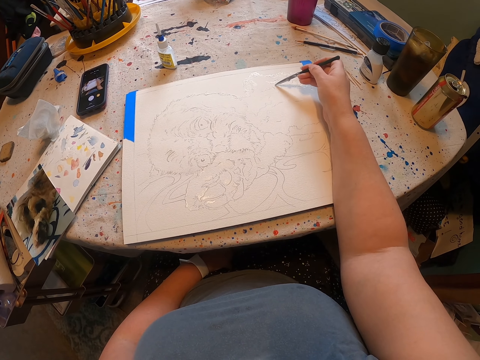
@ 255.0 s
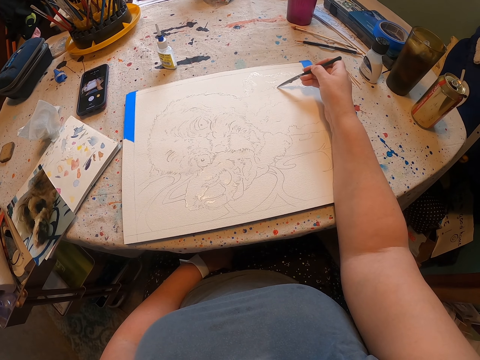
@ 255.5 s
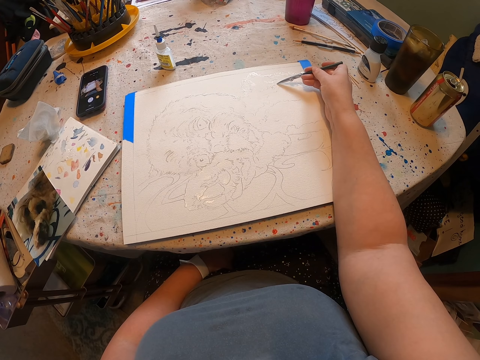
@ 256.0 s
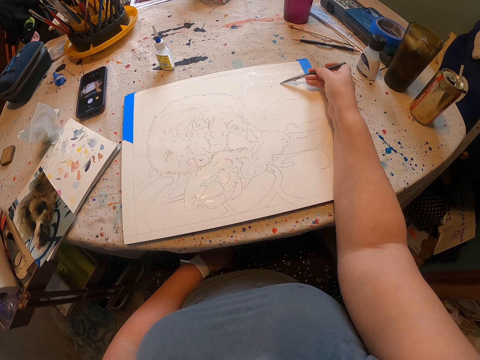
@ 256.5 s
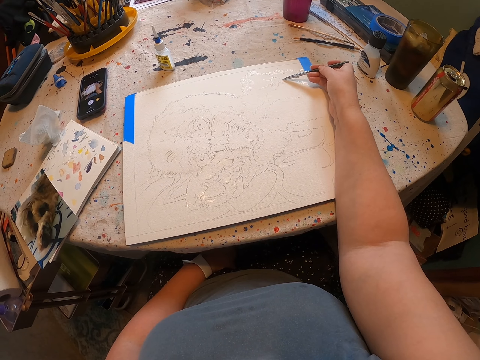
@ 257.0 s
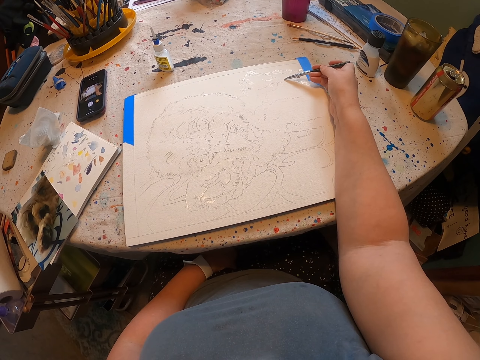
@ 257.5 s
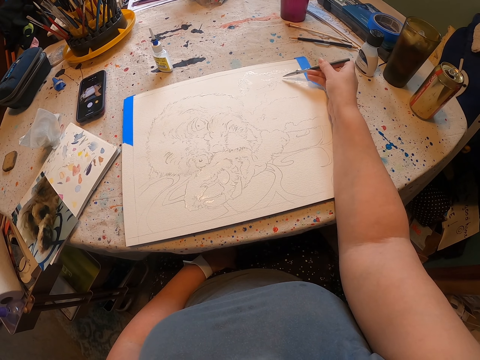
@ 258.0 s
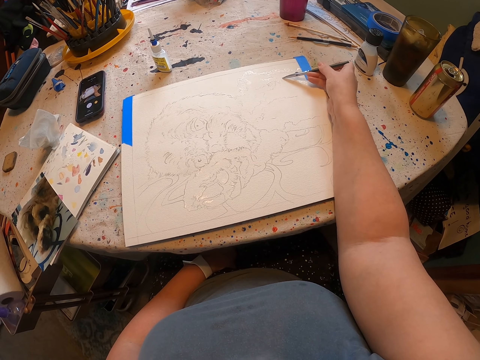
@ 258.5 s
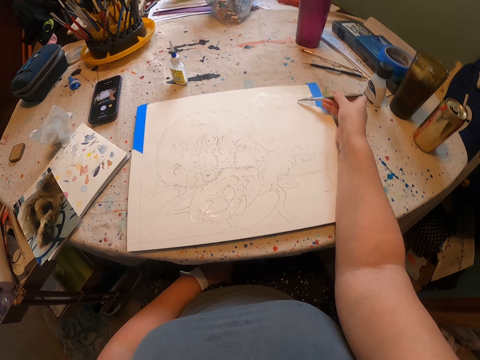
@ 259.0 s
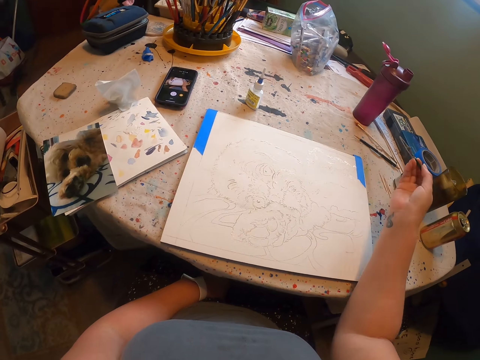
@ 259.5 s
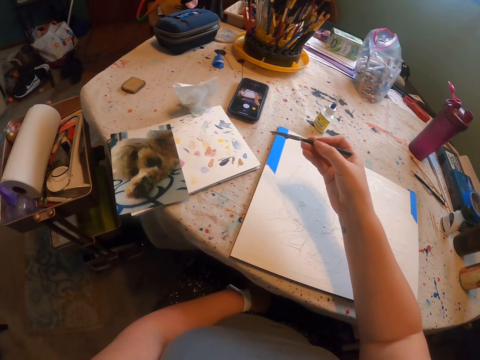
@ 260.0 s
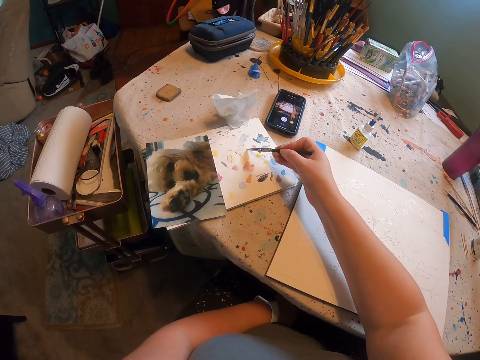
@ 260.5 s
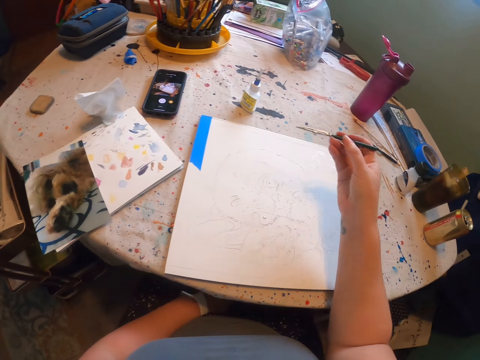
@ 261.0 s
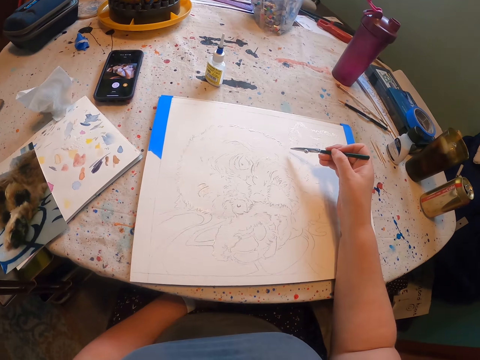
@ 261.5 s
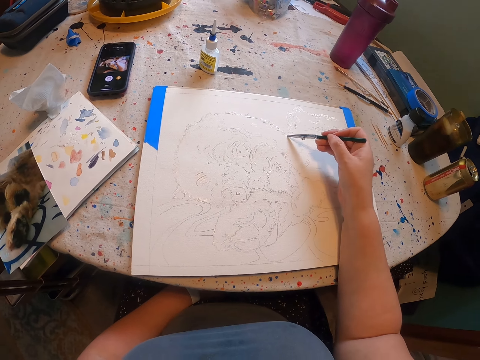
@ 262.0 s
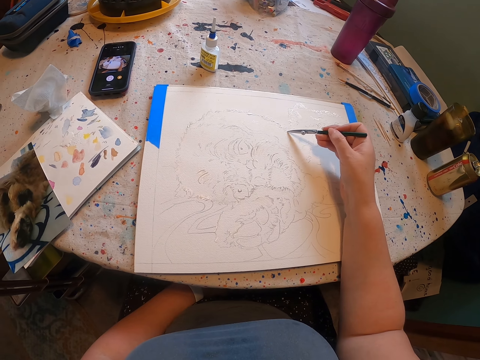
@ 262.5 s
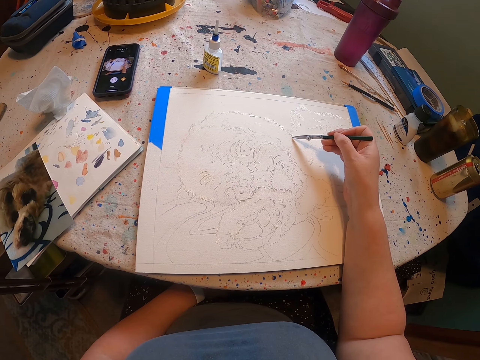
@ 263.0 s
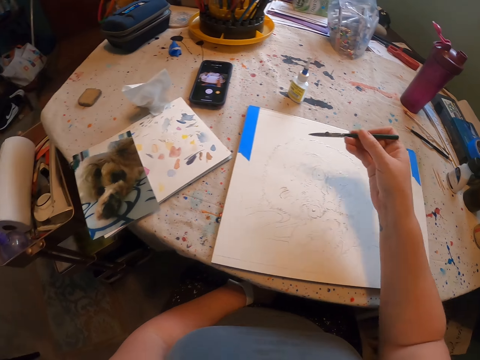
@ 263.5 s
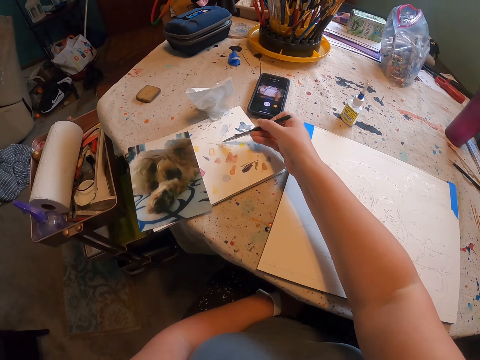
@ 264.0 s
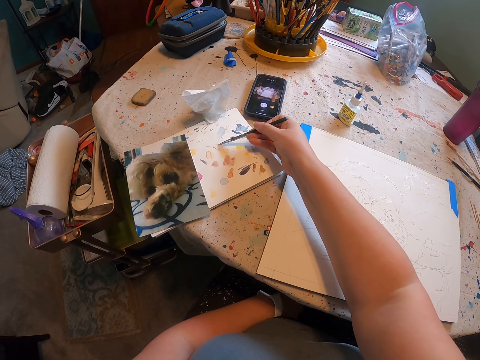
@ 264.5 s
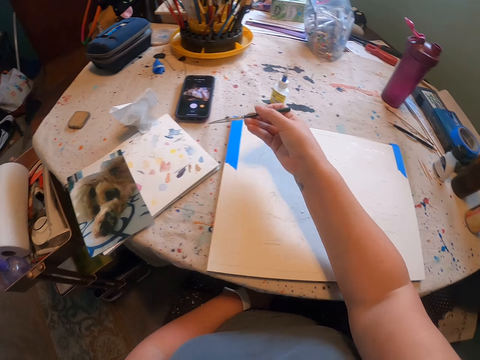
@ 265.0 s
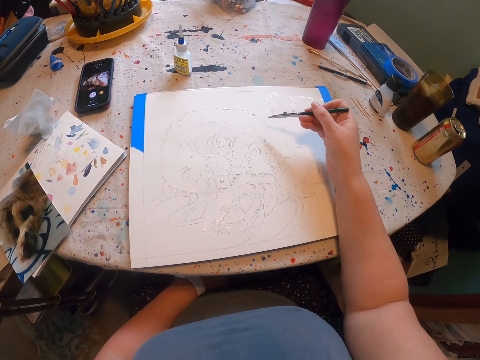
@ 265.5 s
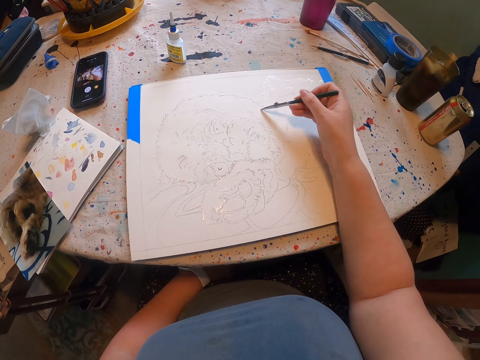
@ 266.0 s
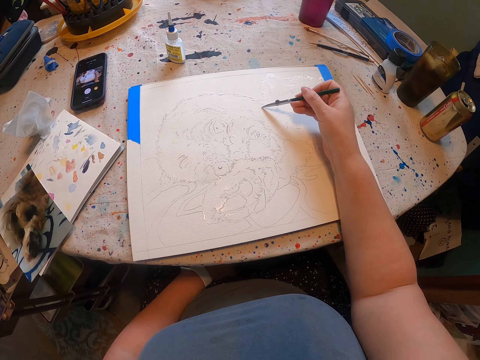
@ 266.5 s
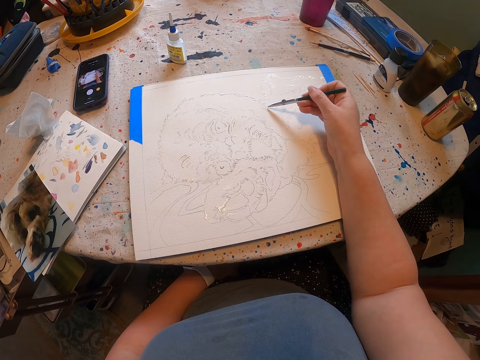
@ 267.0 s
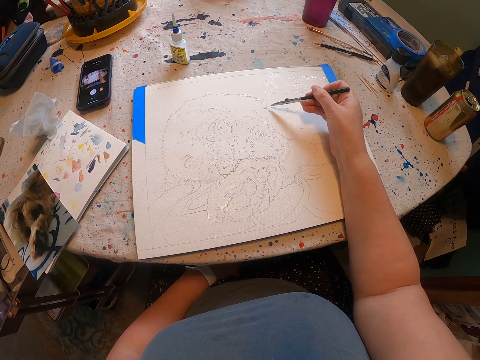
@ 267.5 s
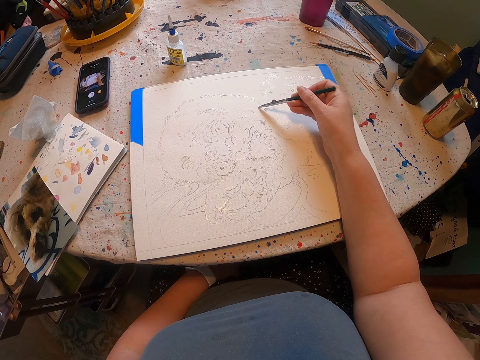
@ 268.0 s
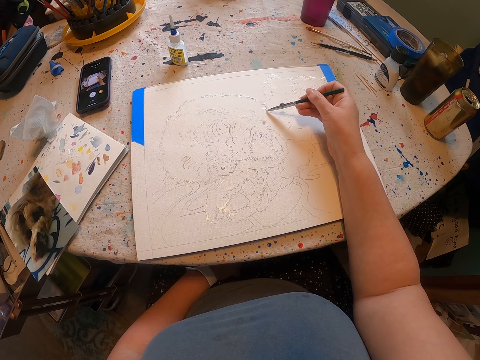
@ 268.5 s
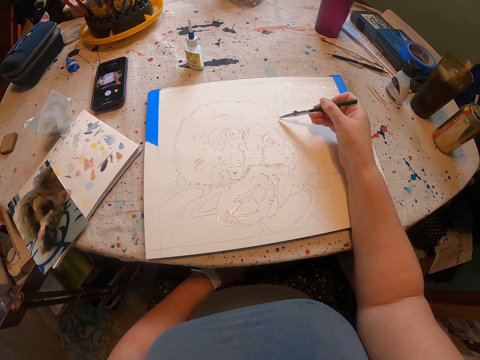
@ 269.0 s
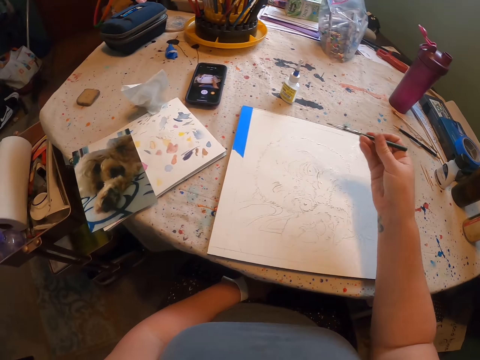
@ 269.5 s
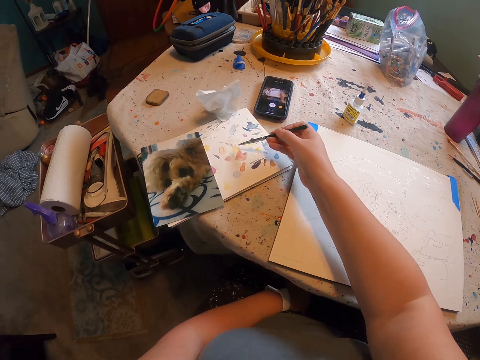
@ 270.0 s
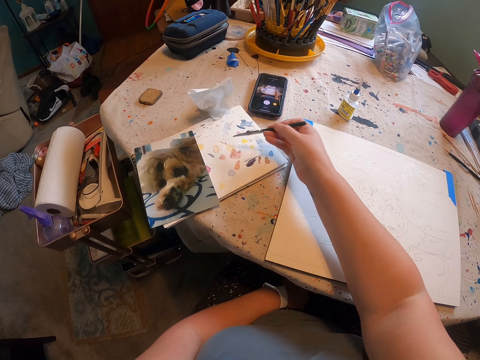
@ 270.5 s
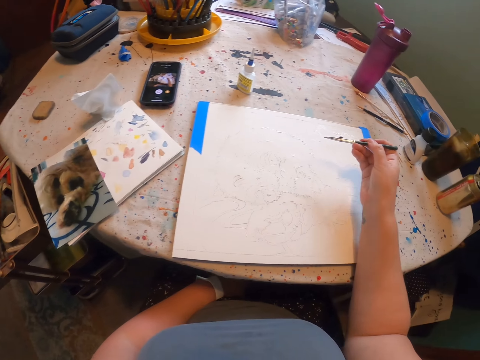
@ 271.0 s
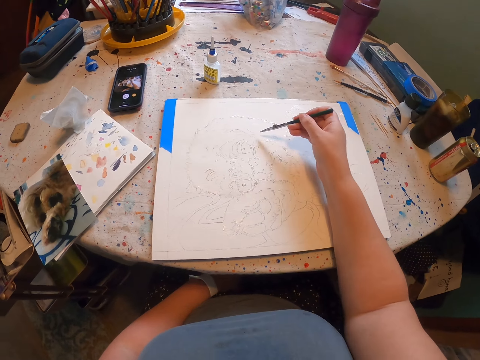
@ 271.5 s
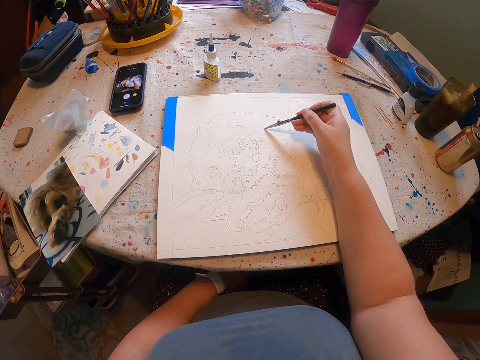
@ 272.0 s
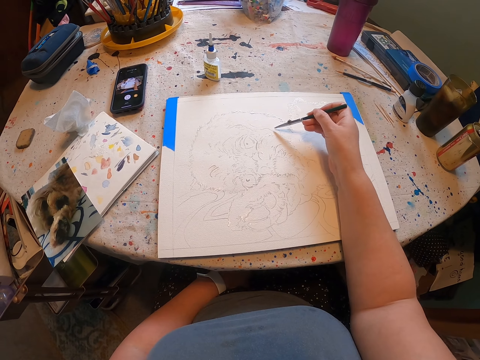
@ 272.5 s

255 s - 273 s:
The camera wearer puts the paints on the painting pen. They draw a dog on the paper. They put the paints on the painting pen. They draw the dog on the paper. They put the paints on the painting pen. They draw on a book.

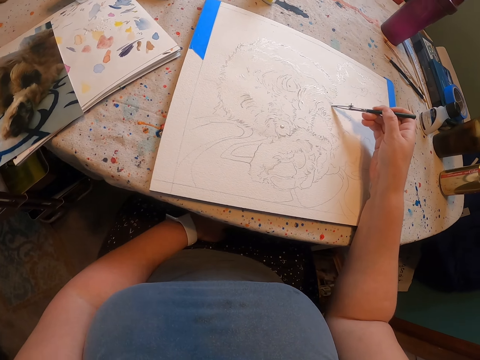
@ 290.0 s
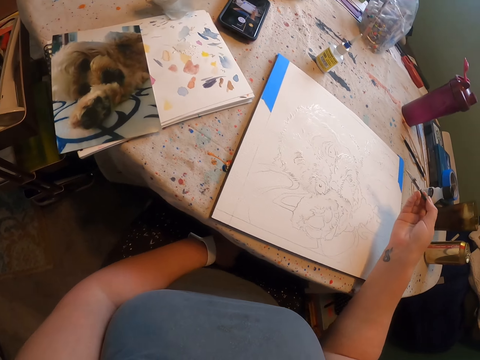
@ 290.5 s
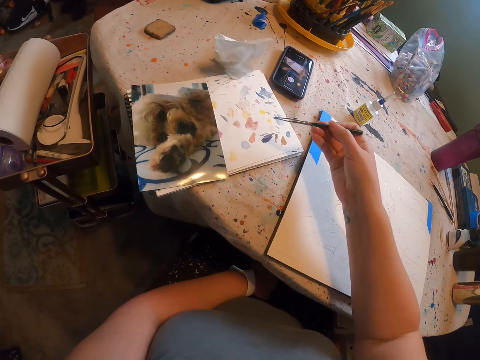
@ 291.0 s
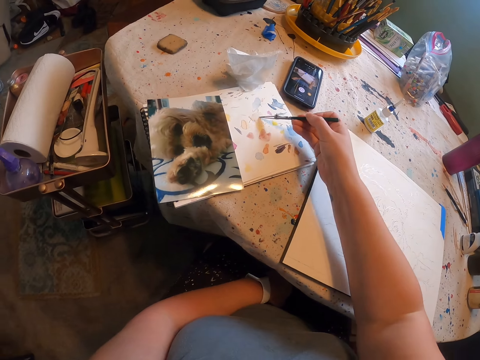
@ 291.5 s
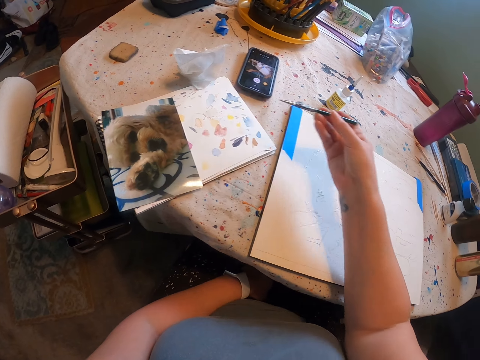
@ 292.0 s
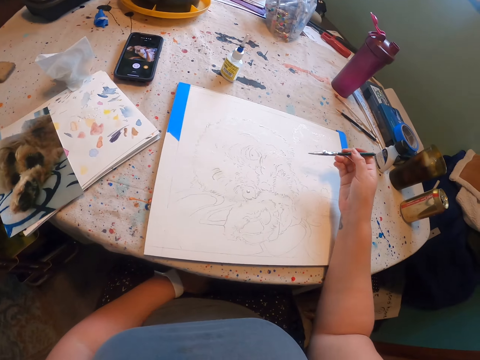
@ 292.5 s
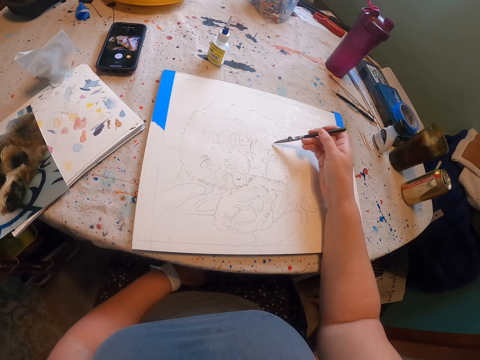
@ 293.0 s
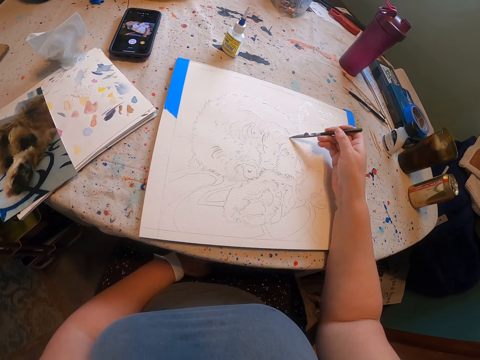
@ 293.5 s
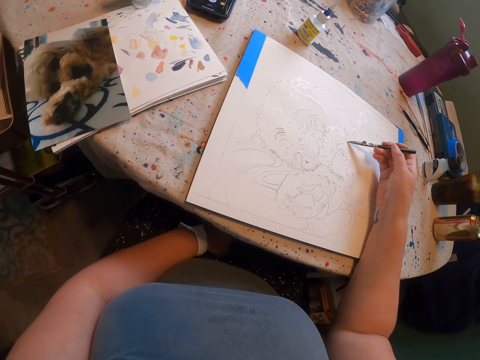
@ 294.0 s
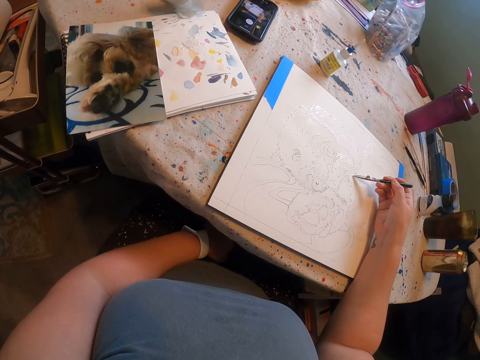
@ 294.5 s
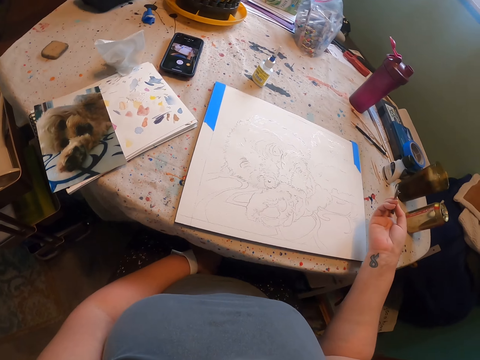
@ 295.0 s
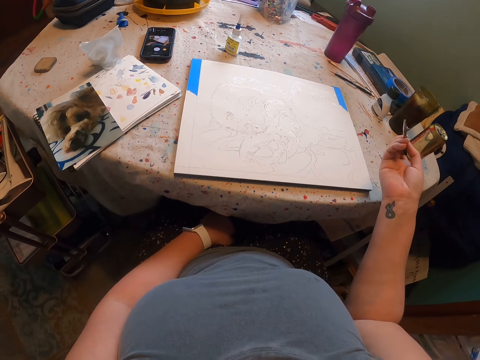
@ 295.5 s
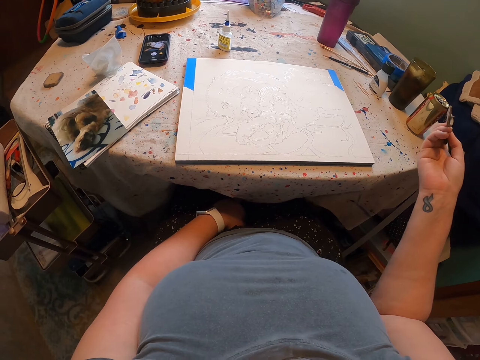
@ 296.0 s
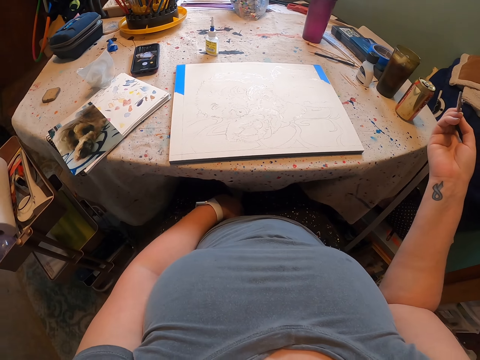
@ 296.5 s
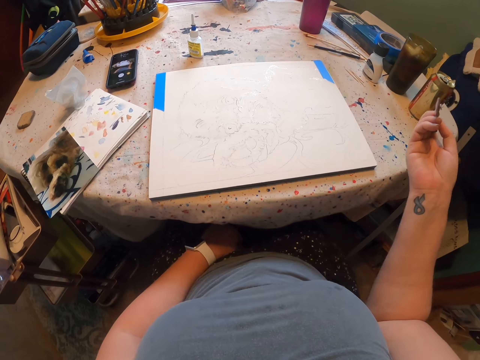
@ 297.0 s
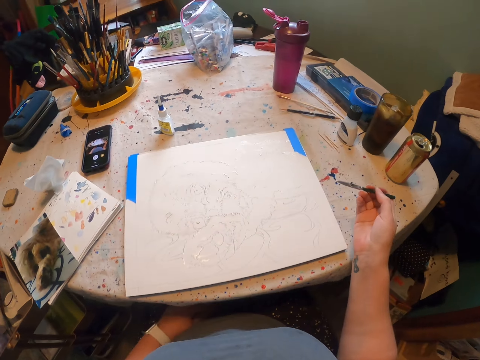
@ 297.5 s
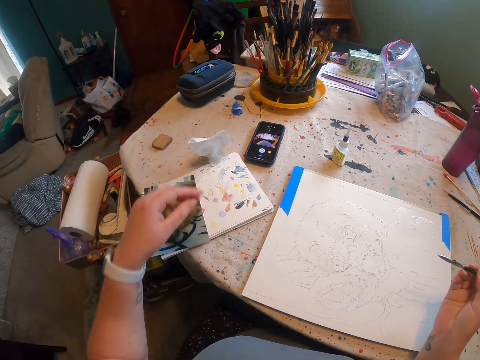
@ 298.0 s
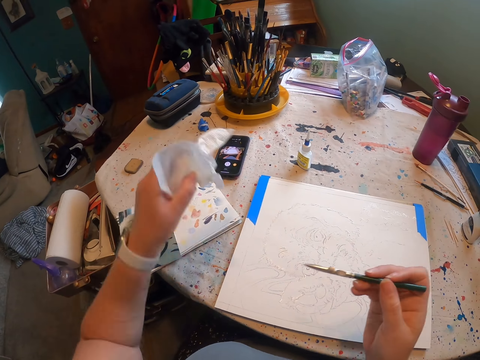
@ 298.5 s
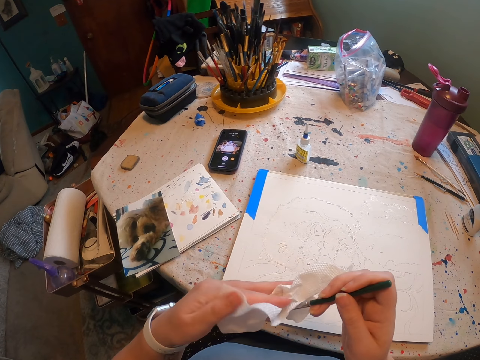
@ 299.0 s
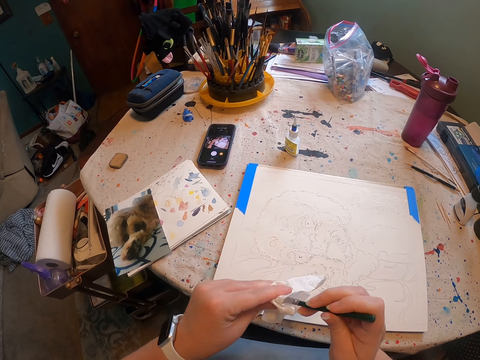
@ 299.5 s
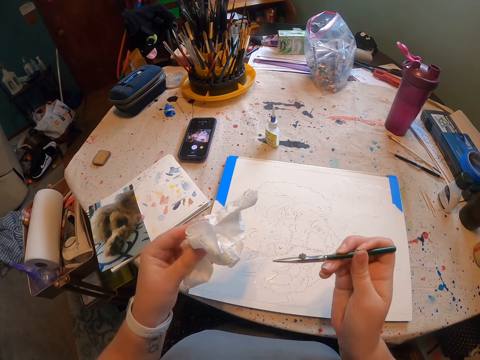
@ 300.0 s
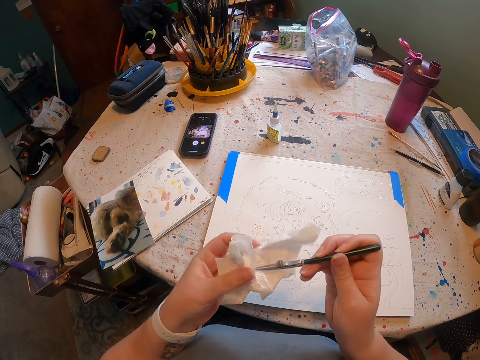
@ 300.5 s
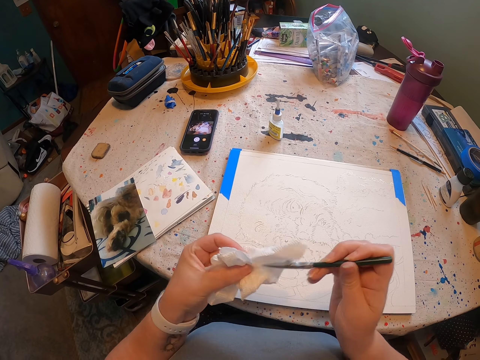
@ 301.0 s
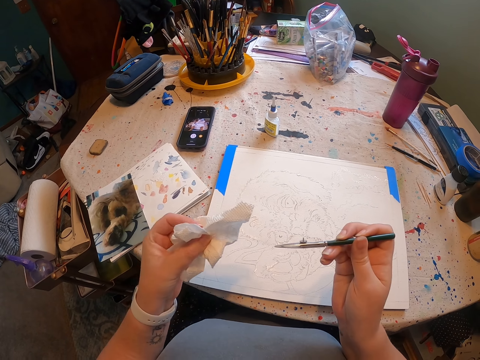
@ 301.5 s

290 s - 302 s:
The camera wearer taps a drawing pen on a canvas or book. They draw the canvas with the drawing pen. They lift a drawing off the canvas. They stare at the book. They take a serviette on the table and wipe the drawing pen with the serviette.
